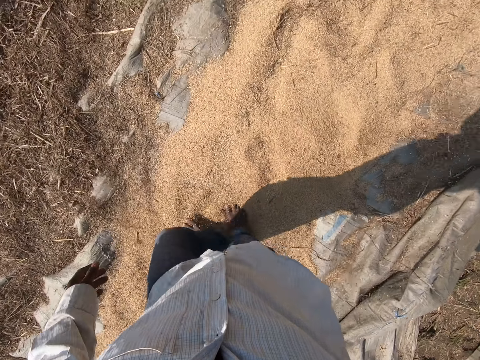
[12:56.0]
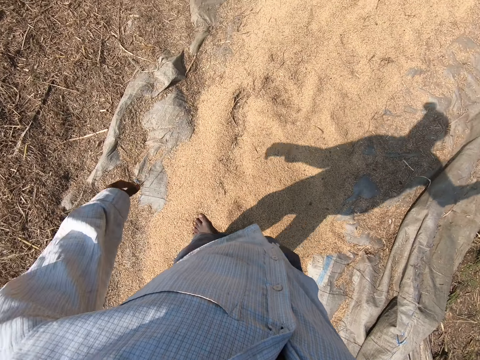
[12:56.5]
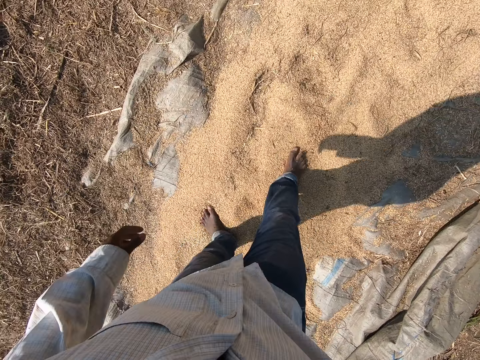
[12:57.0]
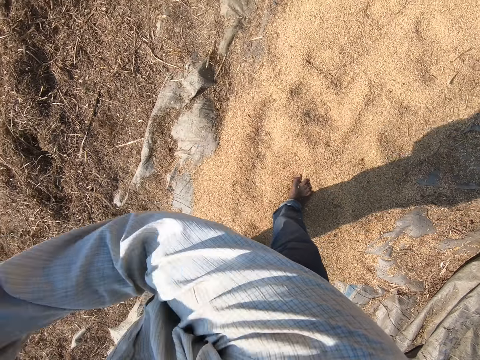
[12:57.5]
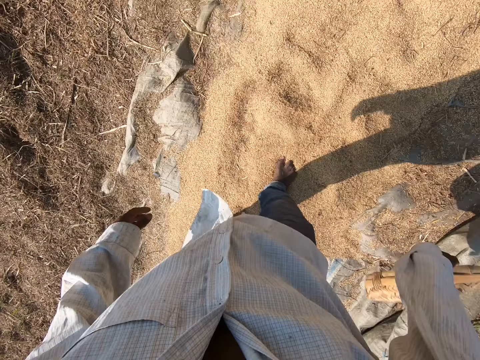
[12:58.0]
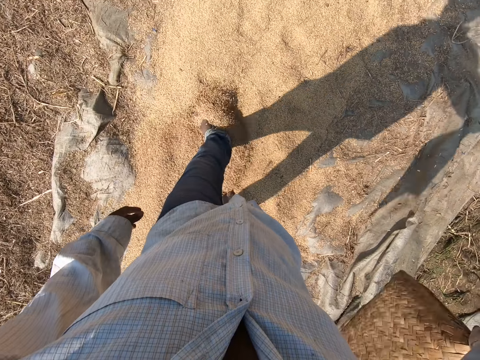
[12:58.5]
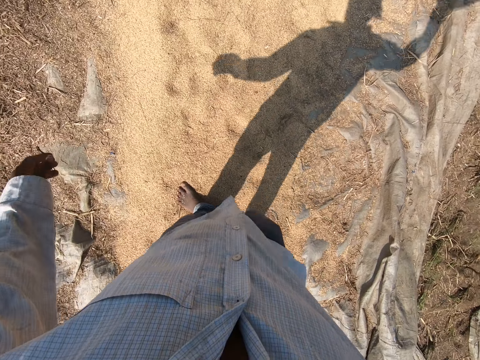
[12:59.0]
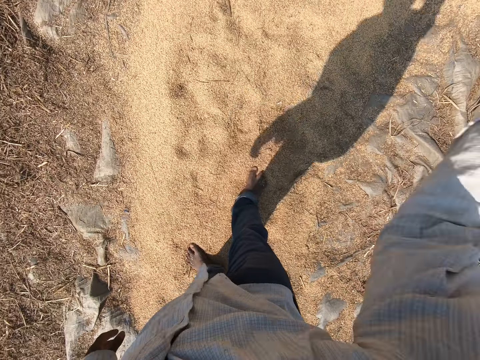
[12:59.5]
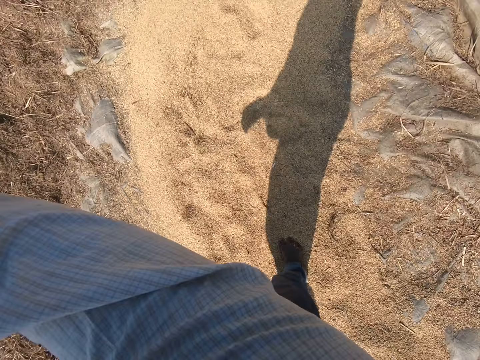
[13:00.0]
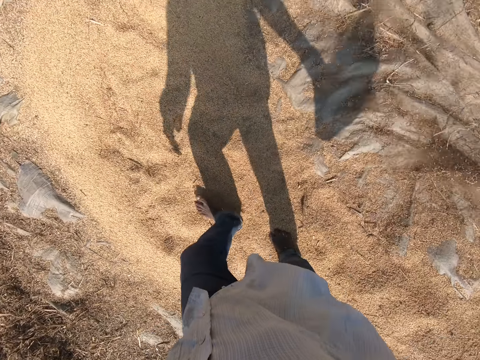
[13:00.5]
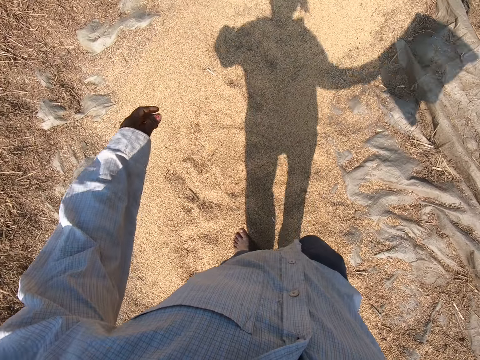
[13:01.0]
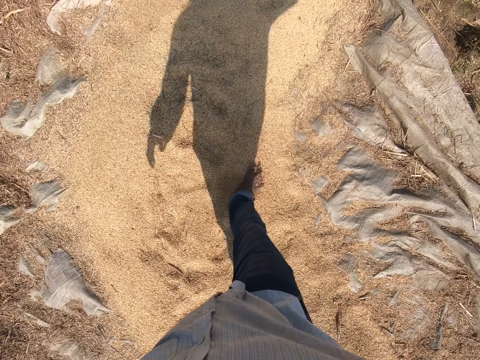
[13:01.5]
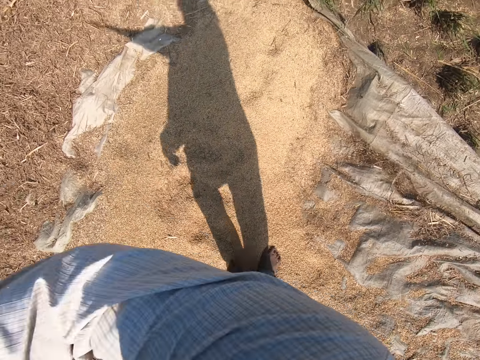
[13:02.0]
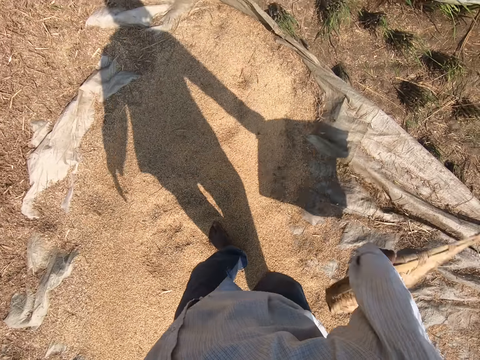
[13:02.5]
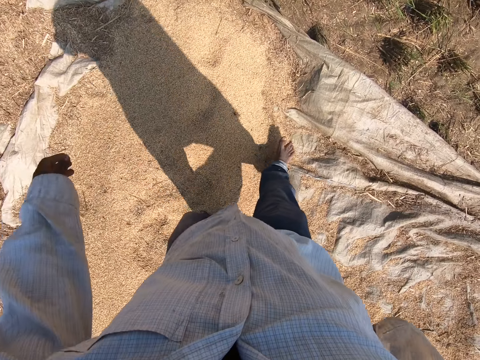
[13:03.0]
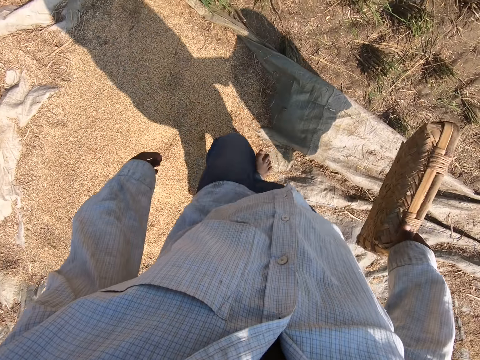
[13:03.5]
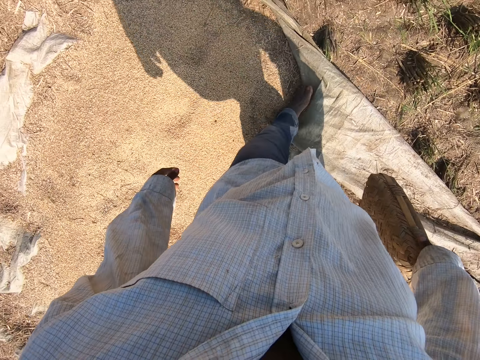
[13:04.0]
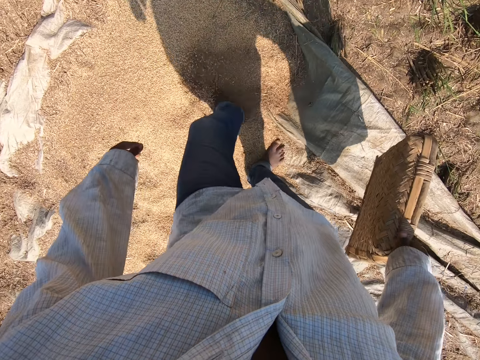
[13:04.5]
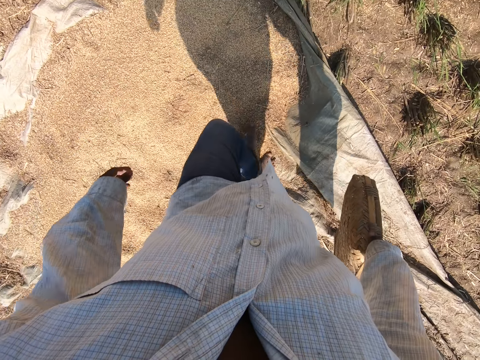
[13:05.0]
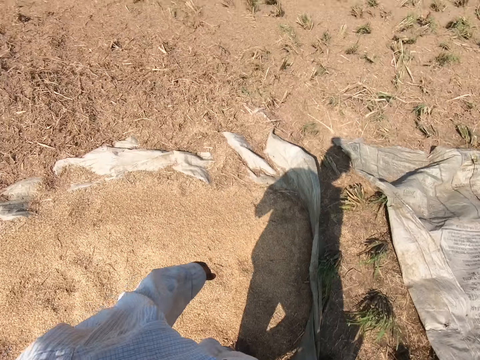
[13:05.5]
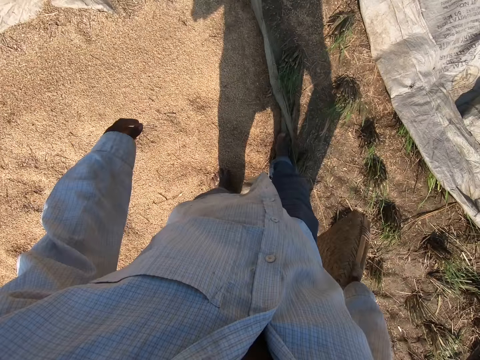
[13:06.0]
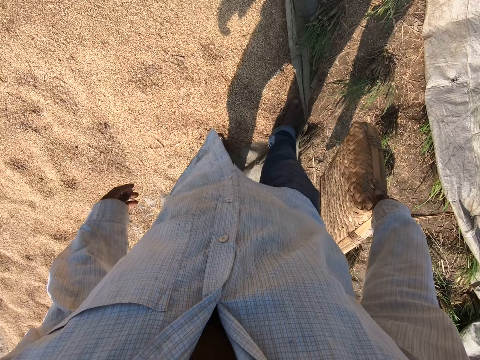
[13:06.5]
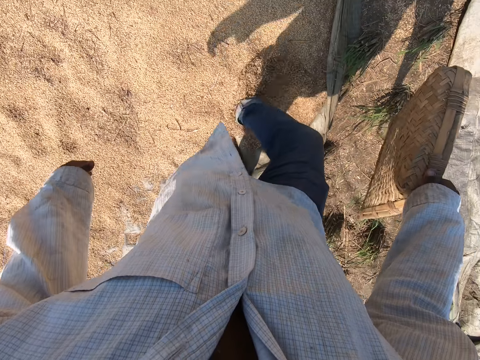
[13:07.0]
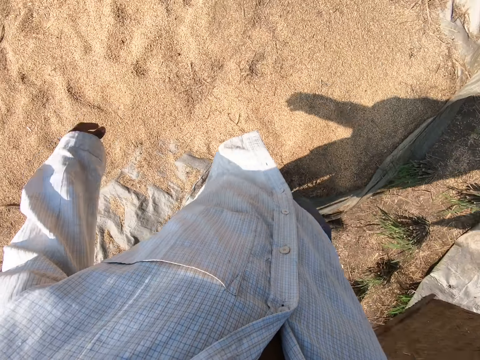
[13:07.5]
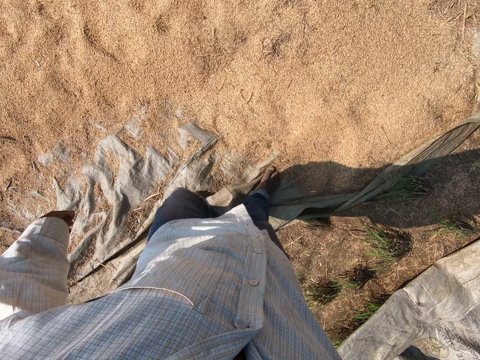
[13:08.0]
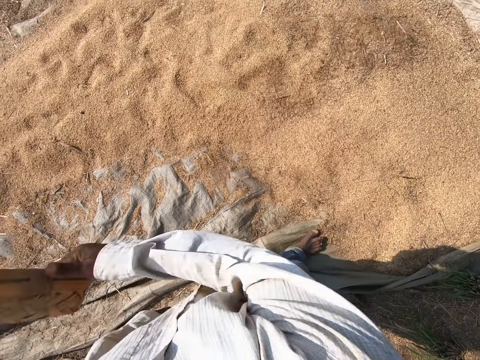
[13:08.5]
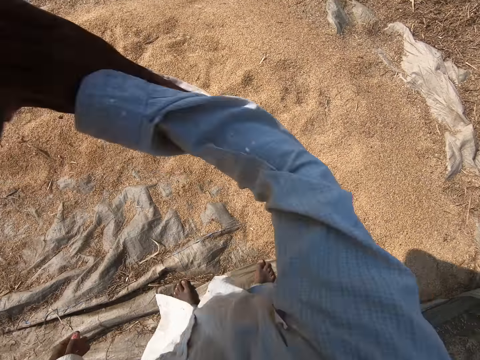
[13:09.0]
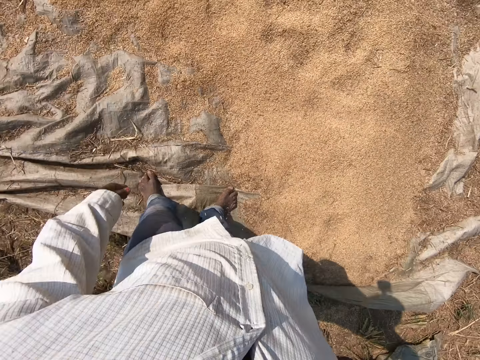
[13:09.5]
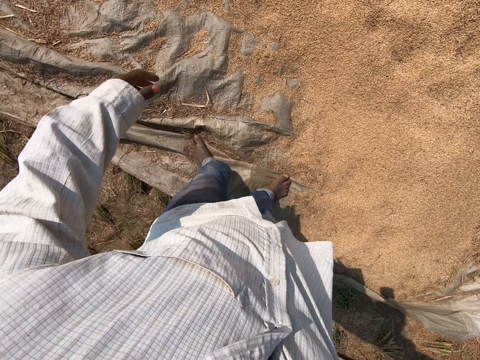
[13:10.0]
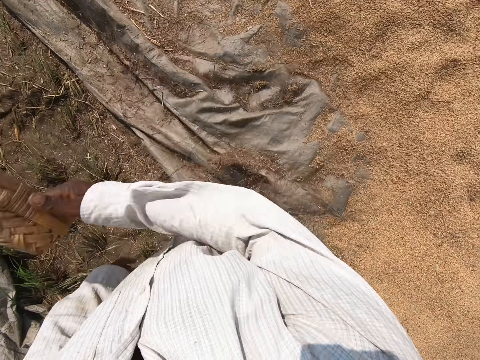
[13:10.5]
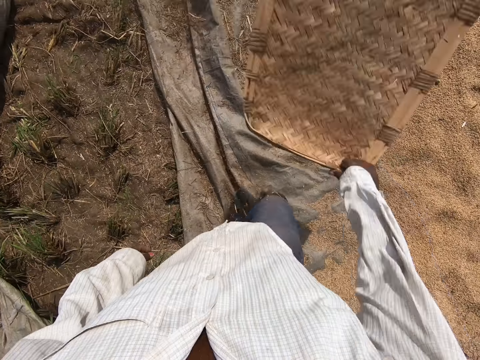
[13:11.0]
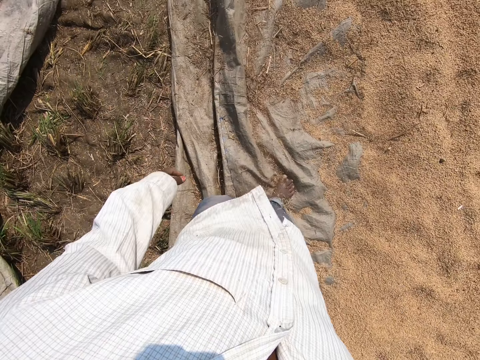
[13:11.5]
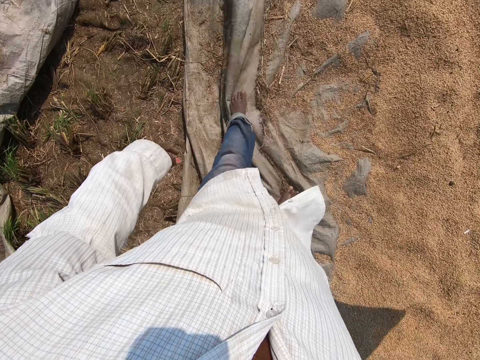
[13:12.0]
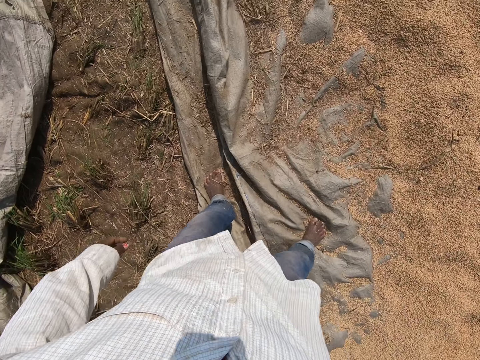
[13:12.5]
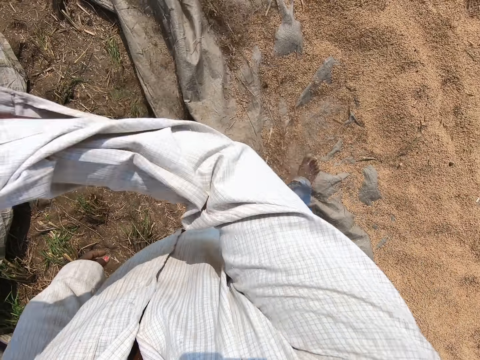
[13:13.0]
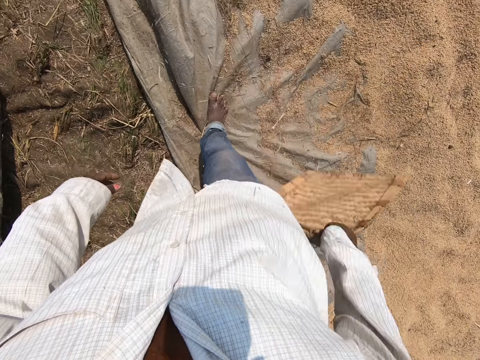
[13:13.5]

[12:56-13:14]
The camera wearer walks on the ground. He shakes the winnowing tray with his hand. He moves the dirt on the ground with his leg. He kicks the sheaves with his leg. He shakes the winnowing tray with his hand.

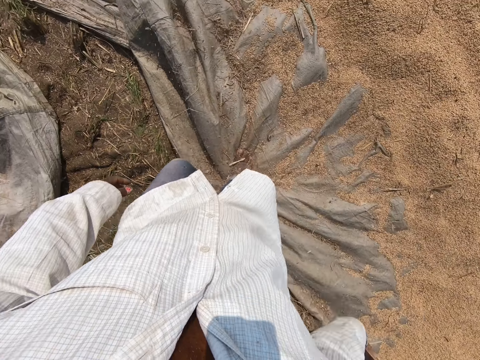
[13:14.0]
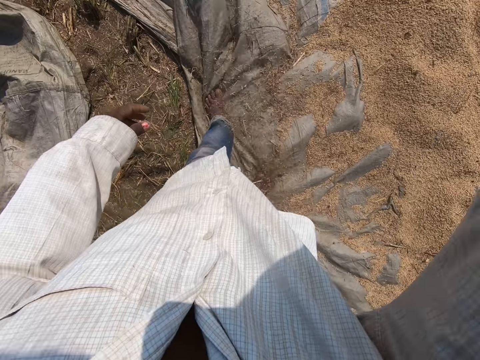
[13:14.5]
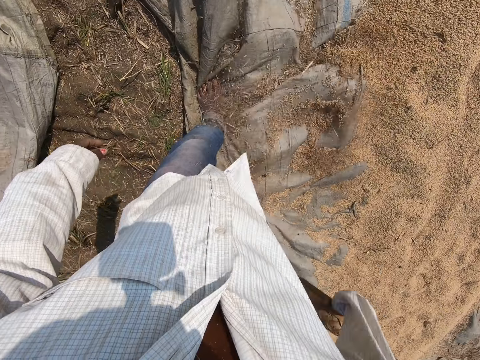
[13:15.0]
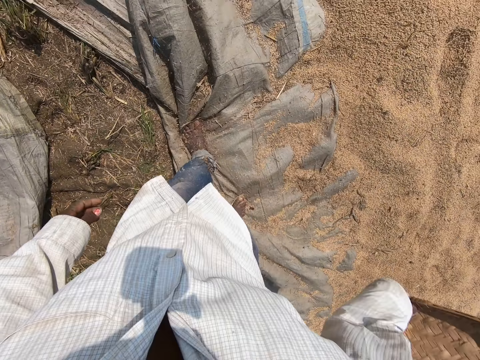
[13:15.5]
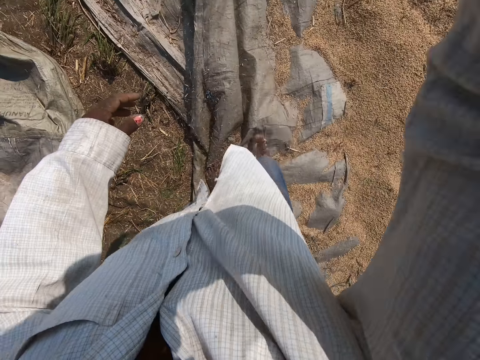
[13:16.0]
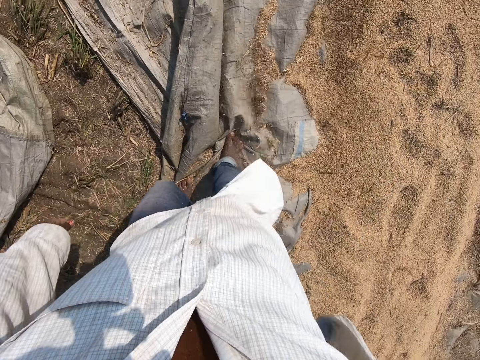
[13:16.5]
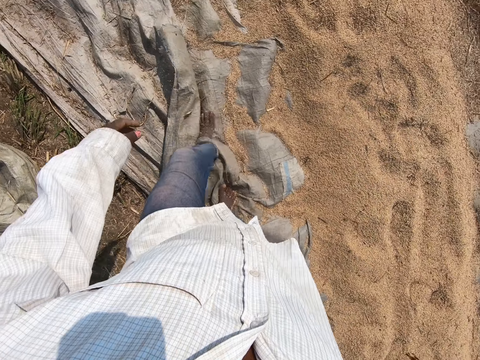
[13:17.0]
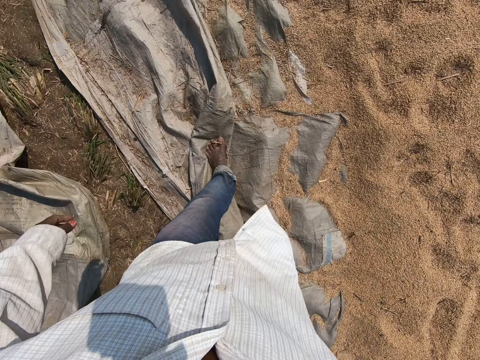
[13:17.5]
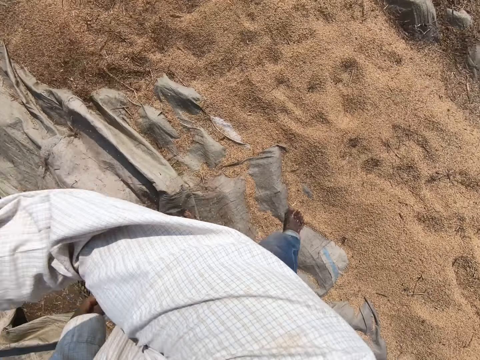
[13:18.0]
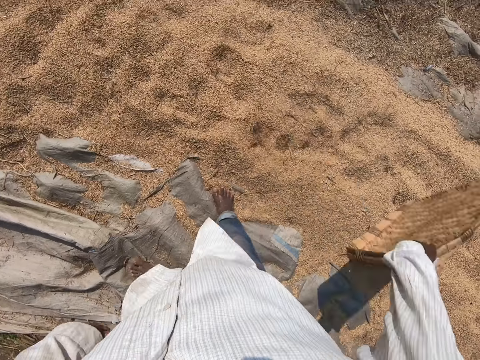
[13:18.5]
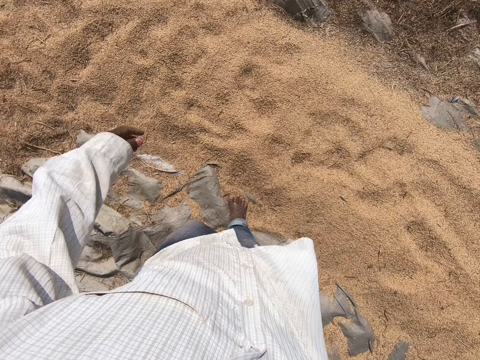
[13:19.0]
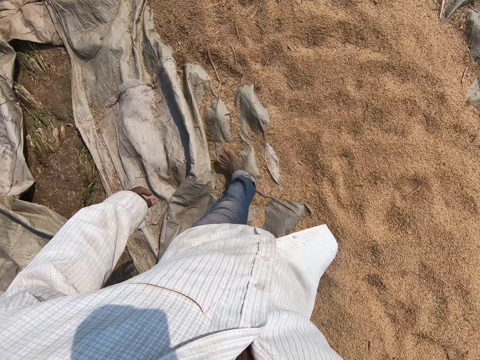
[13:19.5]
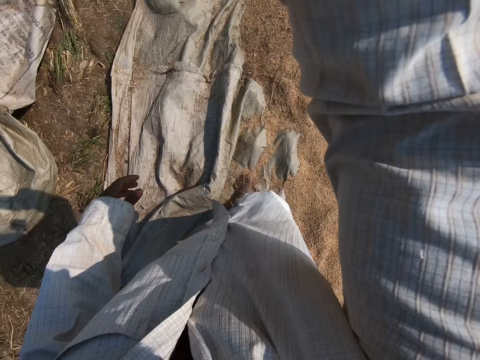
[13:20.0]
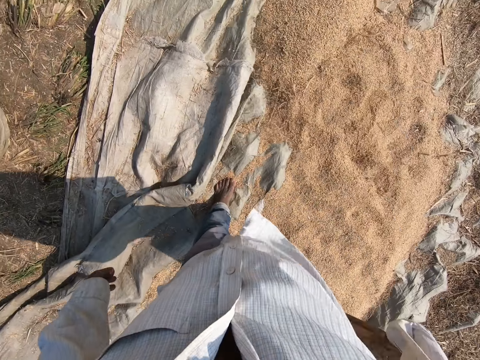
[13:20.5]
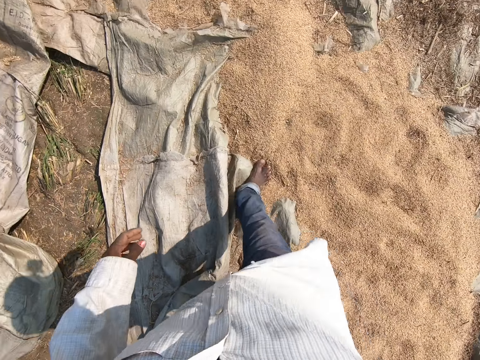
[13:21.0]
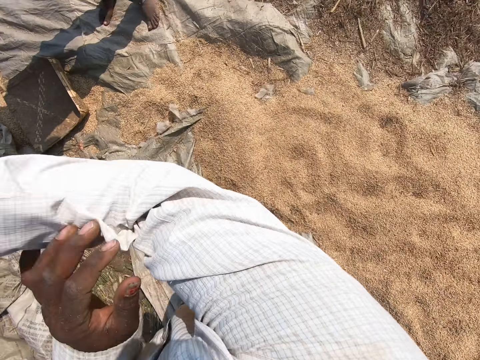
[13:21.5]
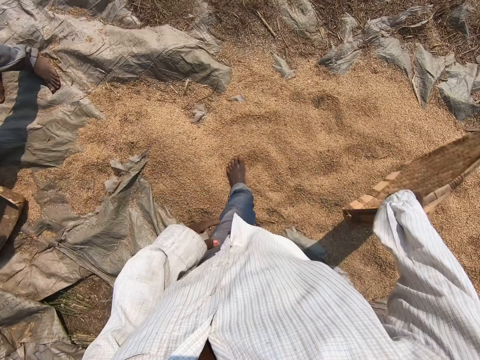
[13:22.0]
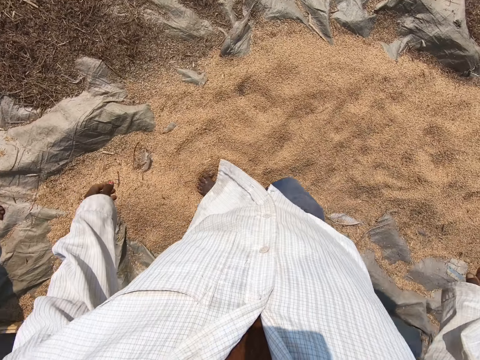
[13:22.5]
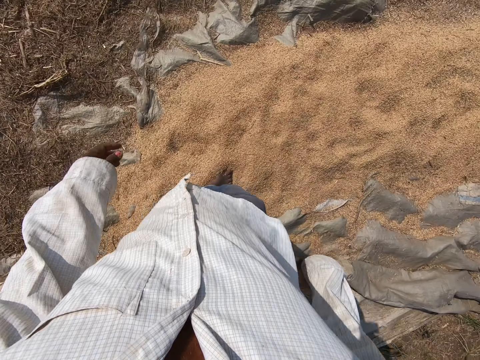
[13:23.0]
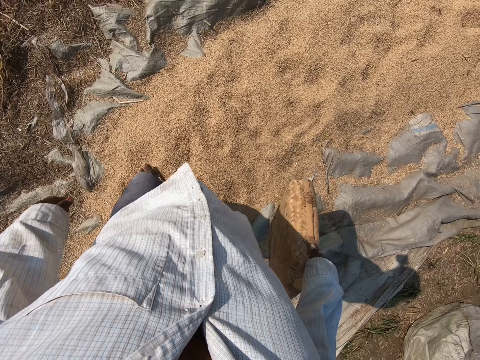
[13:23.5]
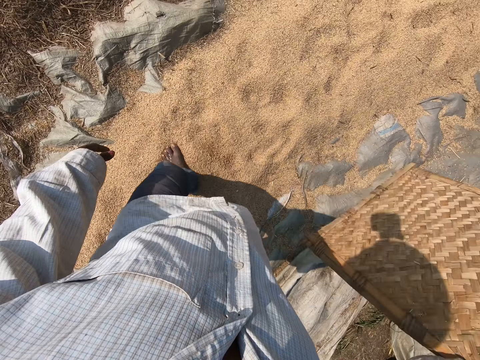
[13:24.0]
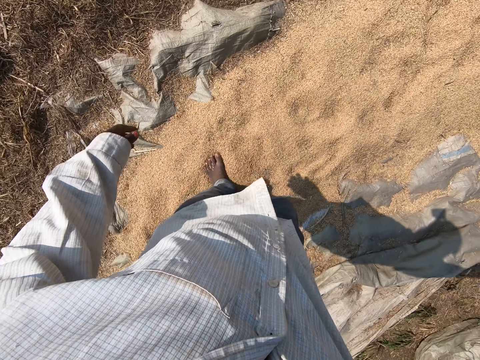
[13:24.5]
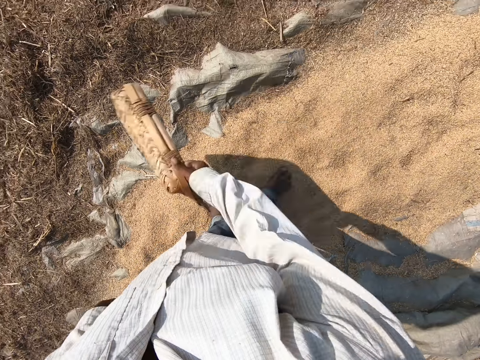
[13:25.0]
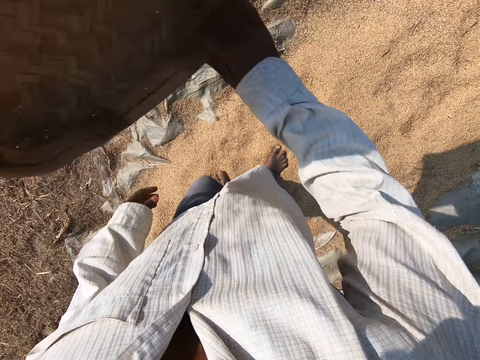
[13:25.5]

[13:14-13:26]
The camera wearer walks on the ground. He shakes the winnowing tray with his hand.
